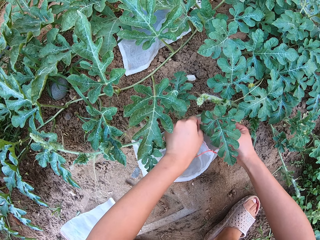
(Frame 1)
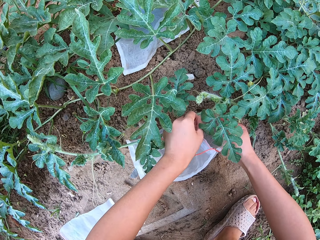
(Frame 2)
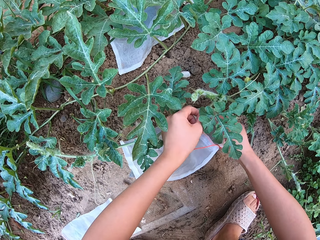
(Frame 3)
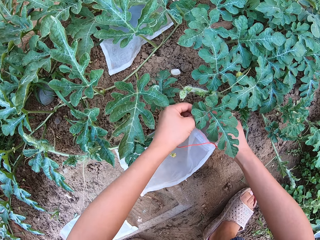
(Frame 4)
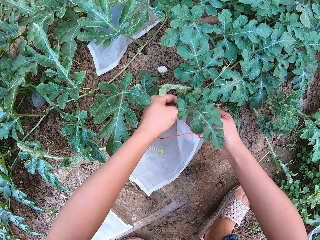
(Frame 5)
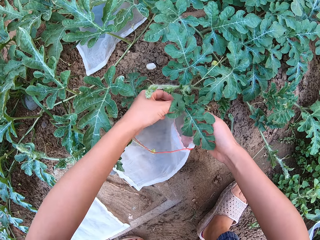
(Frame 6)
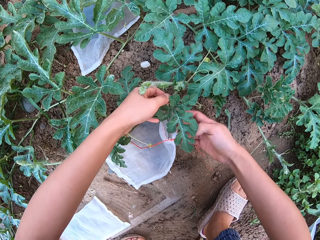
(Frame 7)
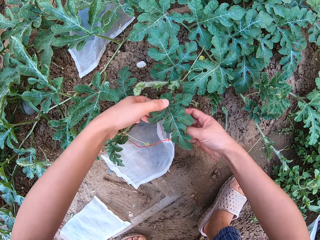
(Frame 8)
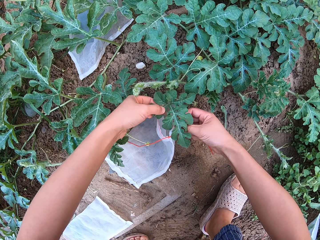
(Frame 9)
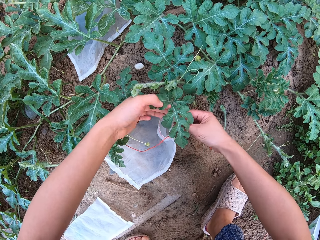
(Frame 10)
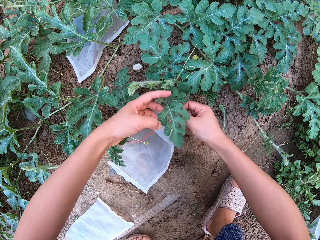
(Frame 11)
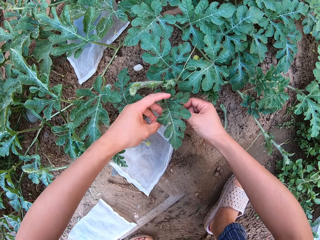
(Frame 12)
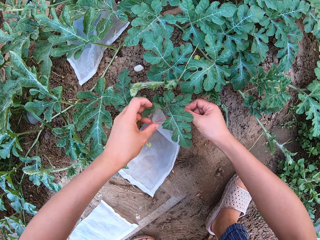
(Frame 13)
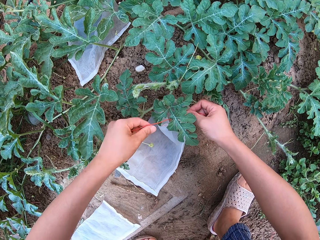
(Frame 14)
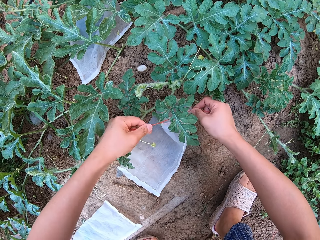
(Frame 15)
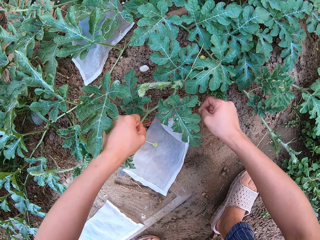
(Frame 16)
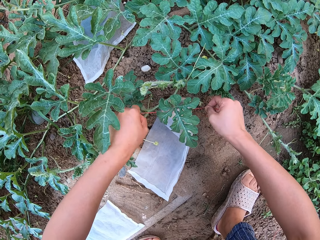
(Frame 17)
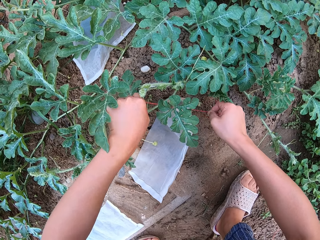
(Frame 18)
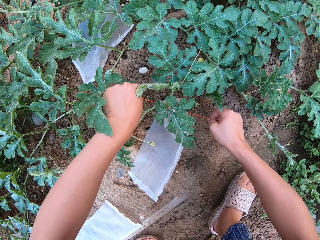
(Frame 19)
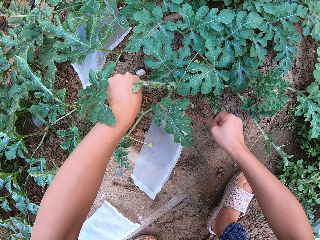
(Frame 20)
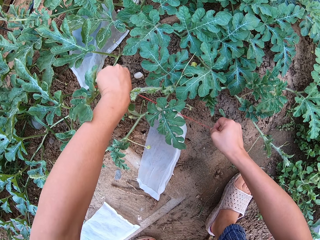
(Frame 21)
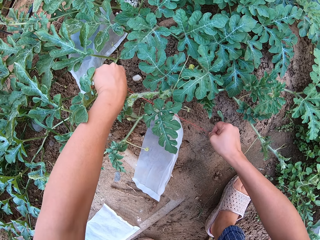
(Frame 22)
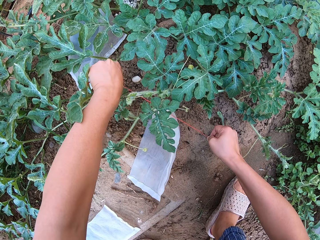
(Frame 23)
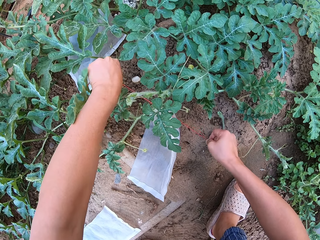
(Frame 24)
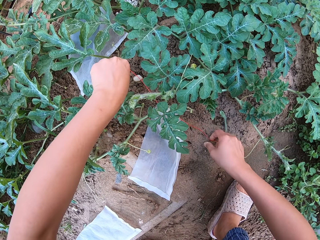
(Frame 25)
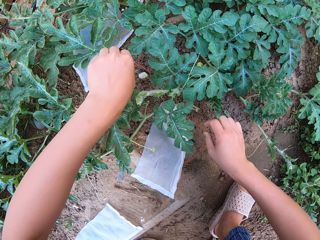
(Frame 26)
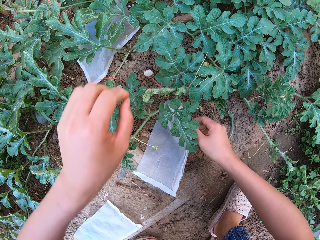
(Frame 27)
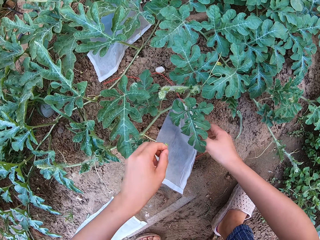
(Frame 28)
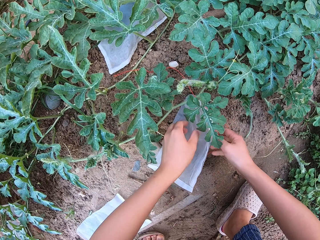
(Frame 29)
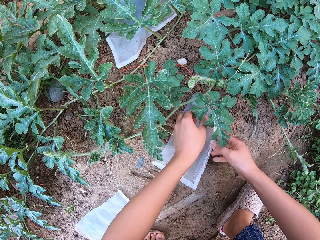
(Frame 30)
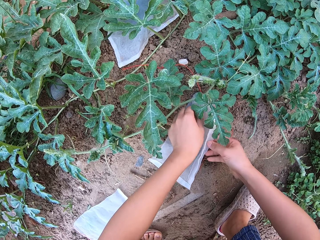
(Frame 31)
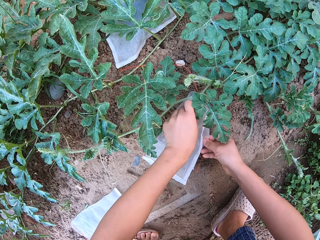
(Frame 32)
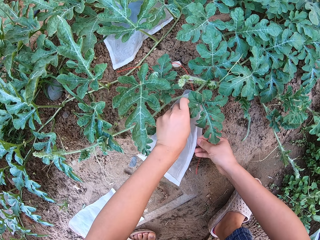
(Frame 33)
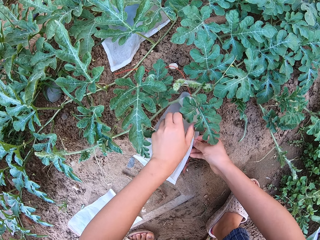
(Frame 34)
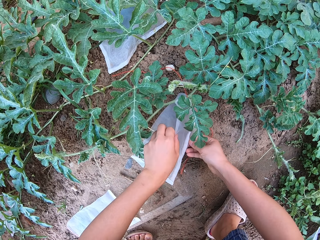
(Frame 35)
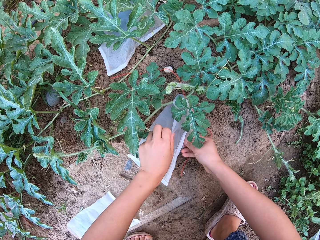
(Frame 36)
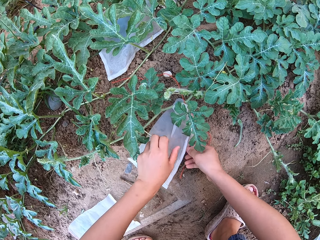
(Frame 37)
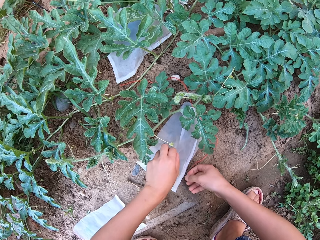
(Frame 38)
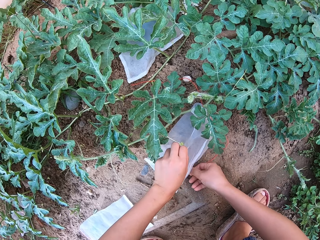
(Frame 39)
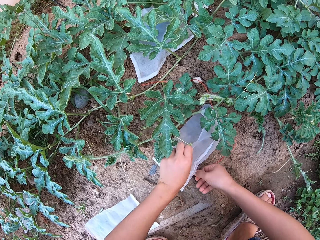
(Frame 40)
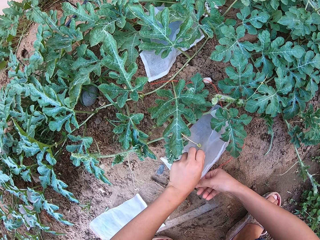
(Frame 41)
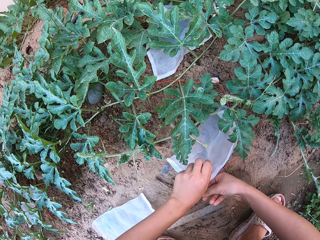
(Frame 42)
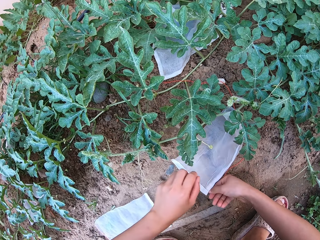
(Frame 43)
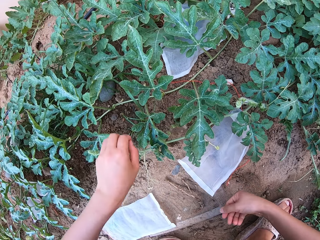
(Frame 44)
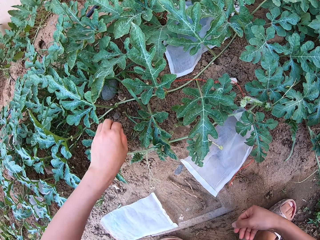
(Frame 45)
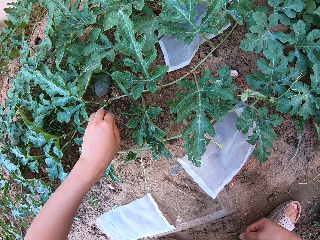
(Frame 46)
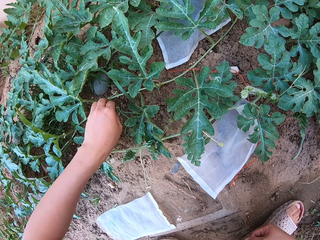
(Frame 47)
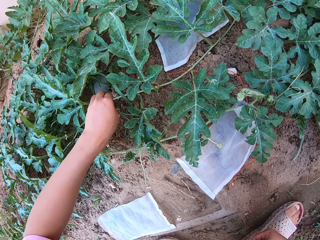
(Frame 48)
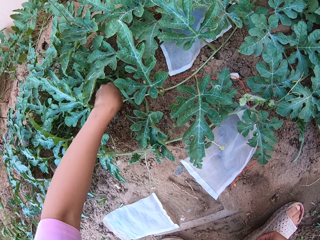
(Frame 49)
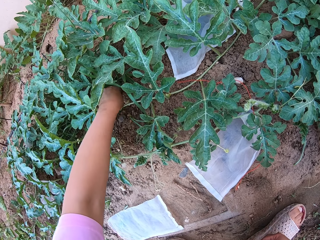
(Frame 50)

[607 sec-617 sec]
The camera wearer troops a melon fruit in a transparent polythene bag.

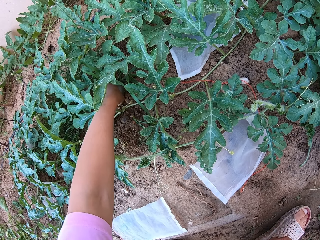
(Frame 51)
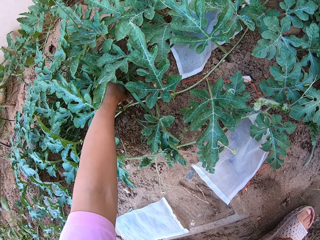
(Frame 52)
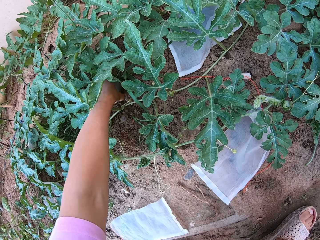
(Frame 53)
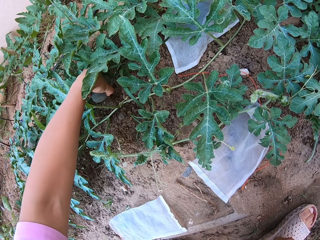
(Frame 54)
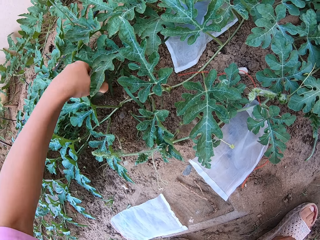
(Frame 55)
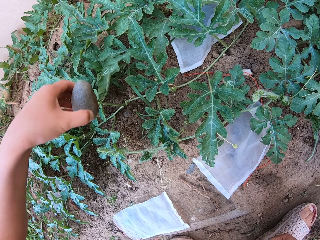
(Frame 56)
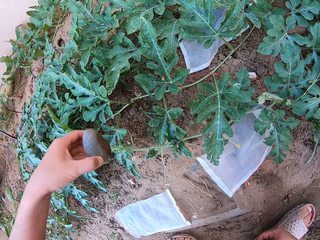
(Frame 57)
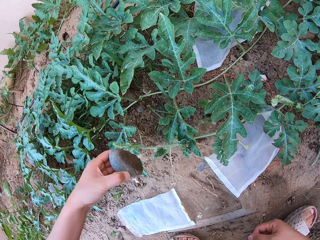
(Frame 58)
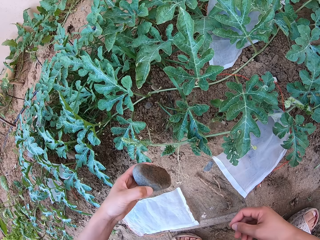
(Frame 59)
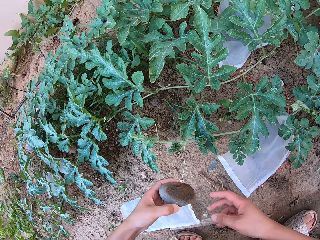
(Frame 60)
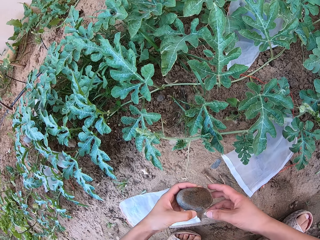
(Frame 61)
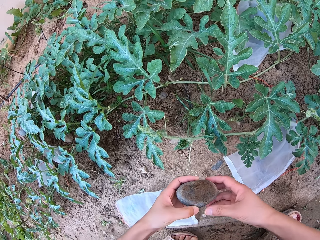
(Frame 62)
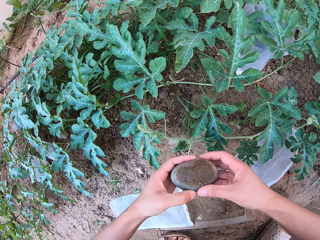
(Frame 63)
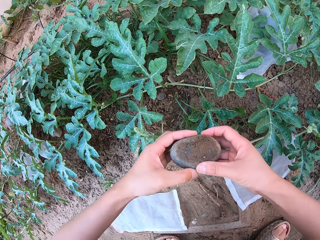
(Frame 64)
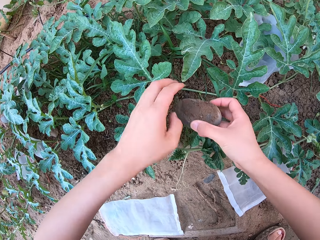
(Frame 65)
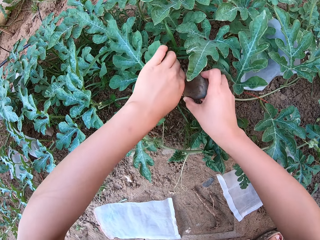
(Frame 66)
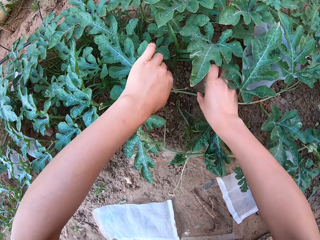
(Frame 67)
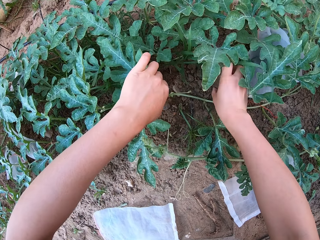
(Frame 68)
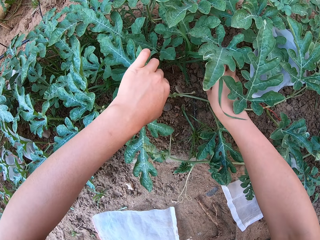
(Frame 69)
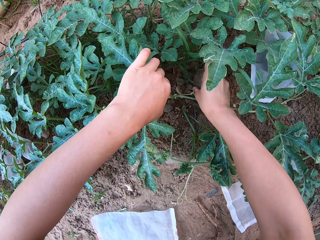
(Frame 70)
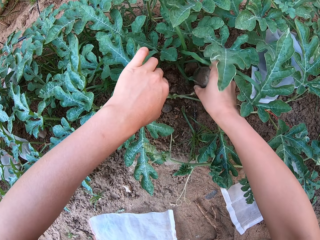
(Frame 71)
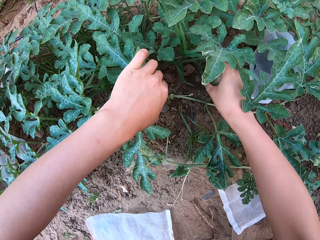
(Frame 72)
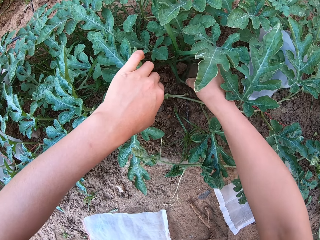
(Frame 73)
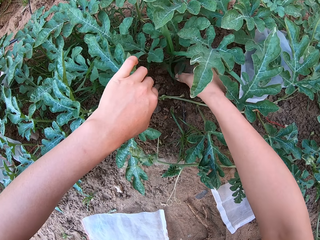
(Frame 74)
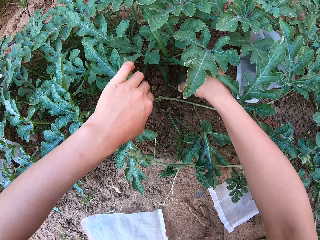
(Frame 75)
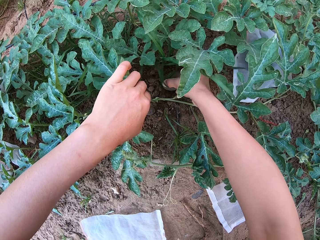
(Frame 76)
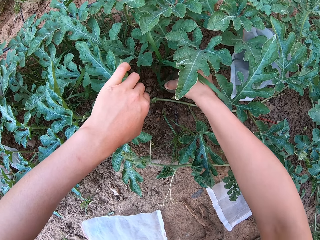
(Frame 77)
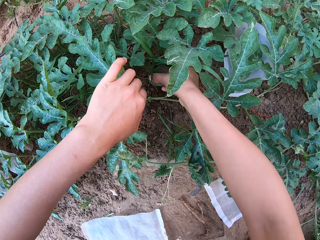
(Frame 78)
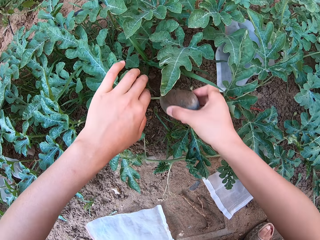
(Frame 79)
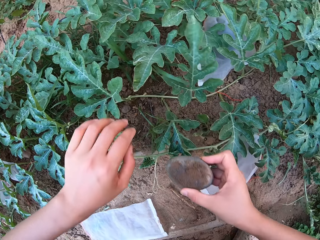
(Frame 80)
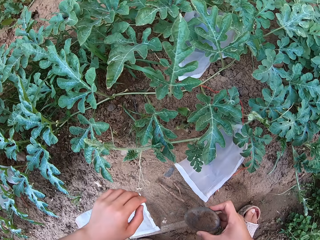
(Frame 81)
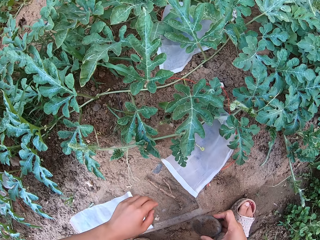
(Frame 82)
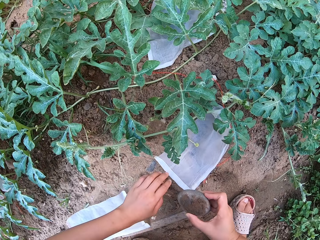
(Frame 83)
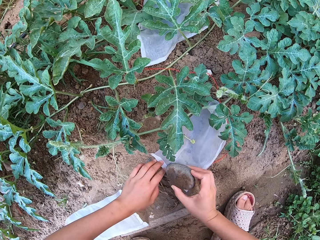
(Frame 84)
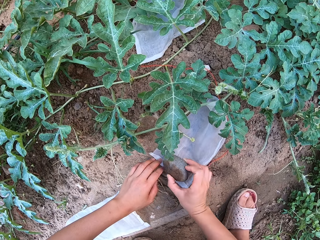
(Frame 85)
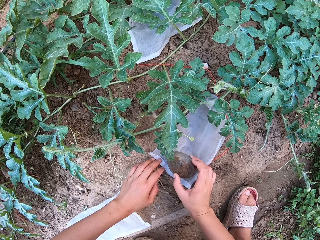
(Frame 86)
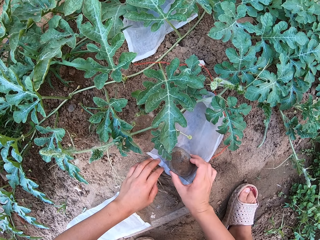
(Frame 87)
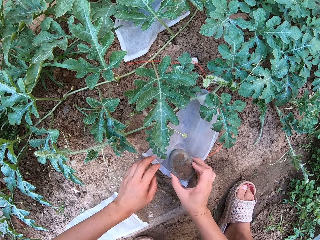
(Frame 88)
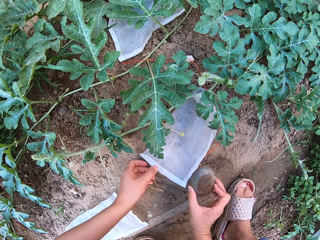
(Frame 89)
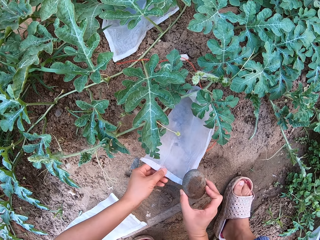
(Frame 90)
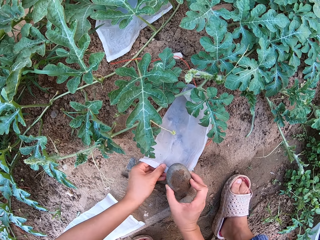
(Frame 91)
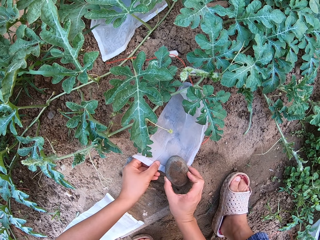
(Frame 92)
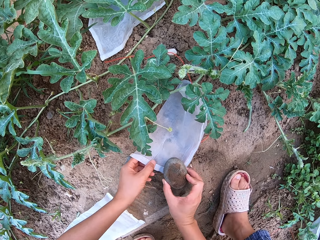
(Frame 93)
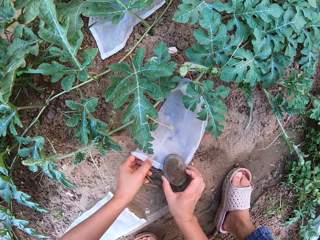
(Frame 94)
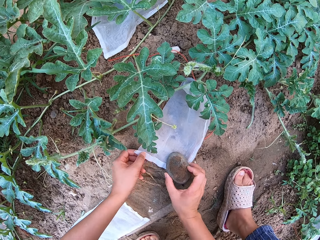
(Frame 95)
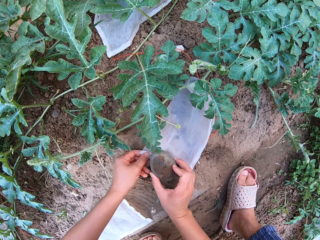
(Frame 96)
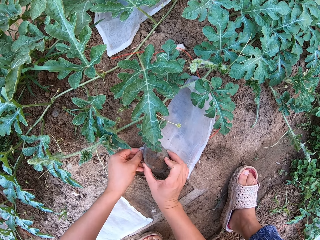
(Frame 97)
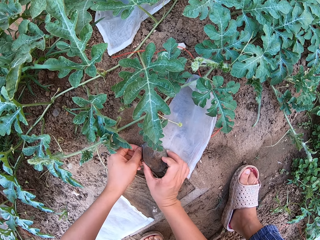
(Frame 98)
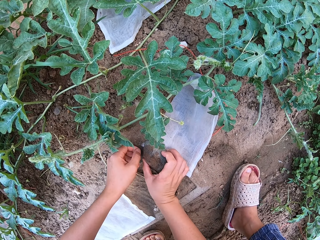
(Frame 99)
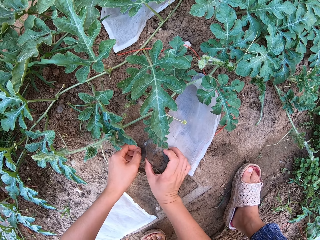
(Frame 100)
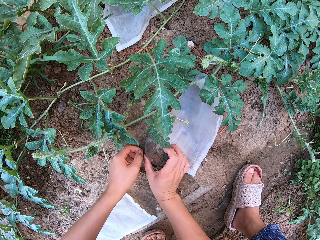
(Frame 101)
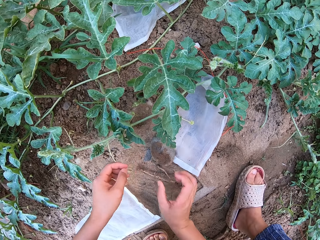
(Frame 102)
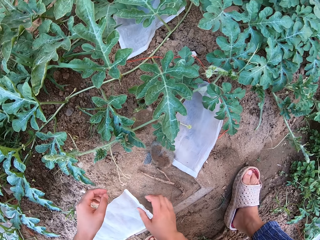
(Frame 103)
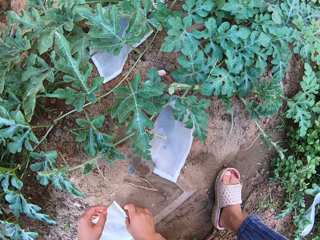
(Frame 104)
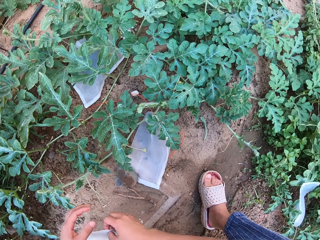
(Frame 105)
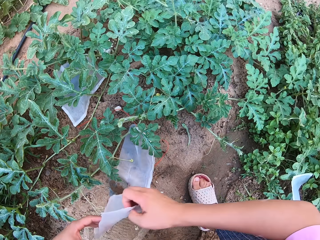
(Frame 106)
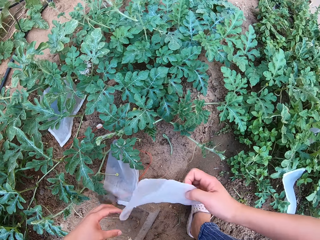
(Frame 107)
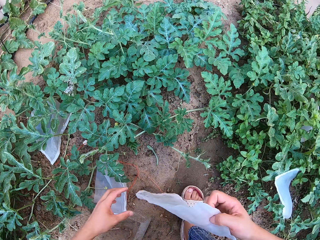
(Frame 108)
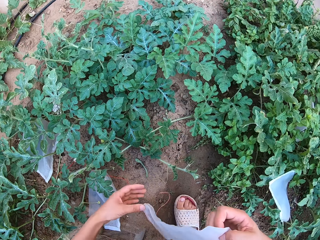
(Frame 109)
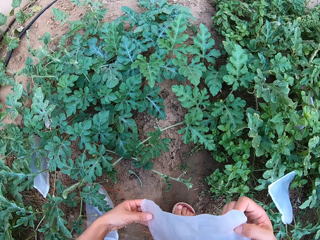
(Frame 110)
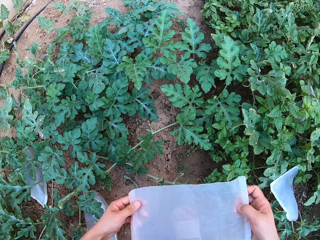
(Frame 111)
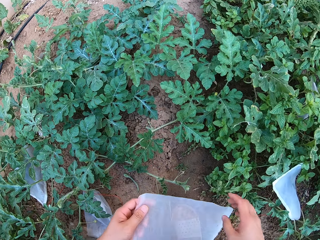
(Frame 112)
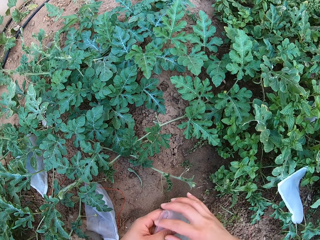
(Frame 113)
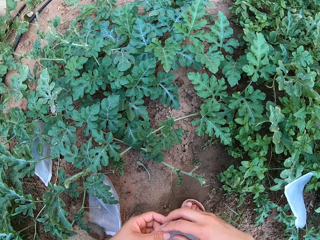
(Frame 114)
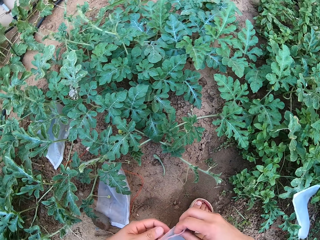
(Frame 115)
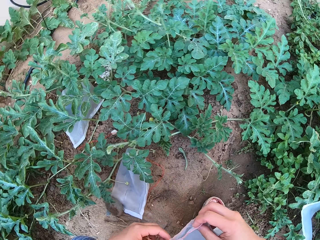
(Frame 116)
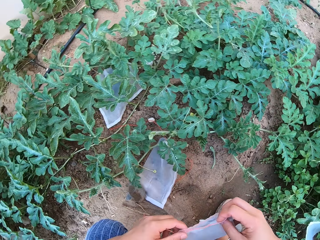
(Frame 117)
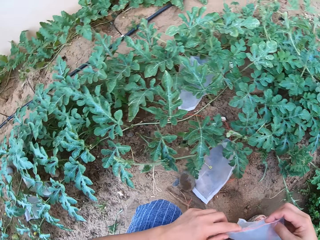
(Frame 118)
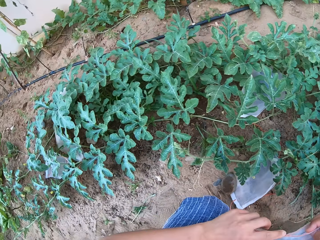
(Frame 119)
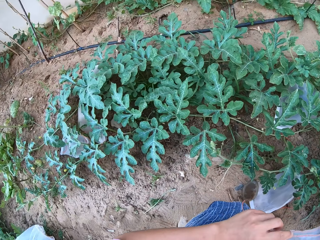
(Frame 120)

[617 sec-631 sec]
The camera wearer picks a small monolith from the ground with the left hand. They take the fruit. They snatch the small monolith on both hands. They nip the soil on the ground with the small monolith. They put the small monolith on a transparent polythene bag. They look around. They collect the transparent polythene bag from the ground.
